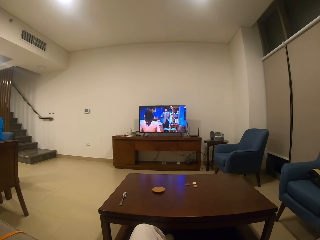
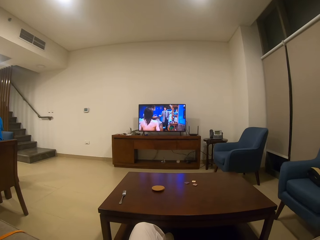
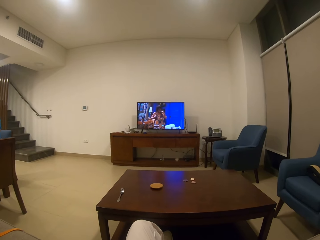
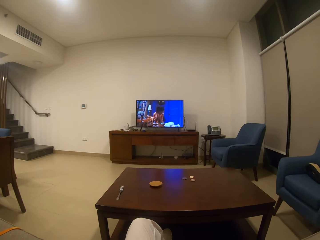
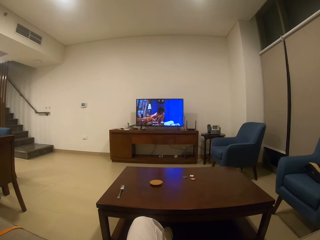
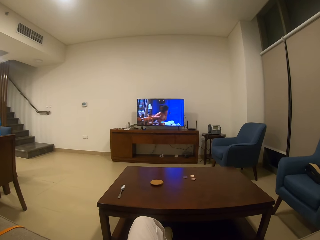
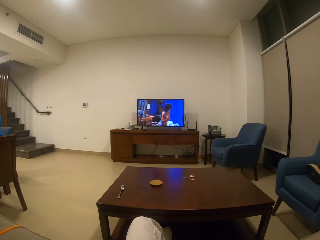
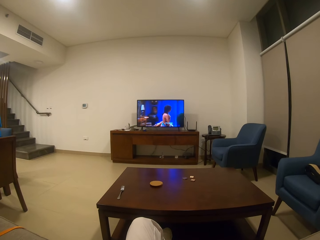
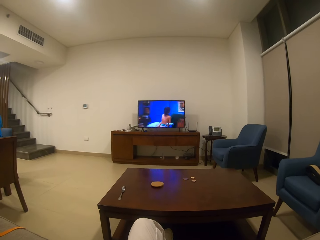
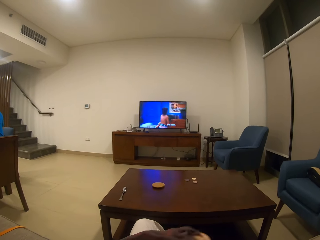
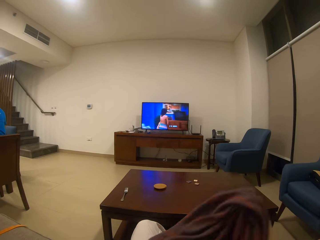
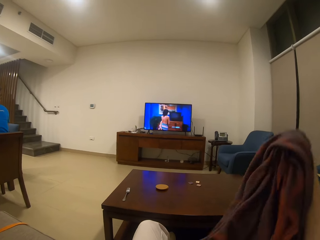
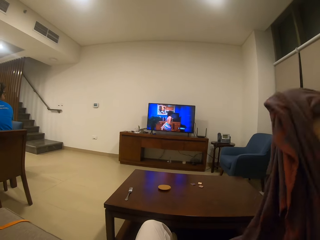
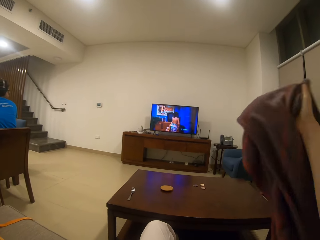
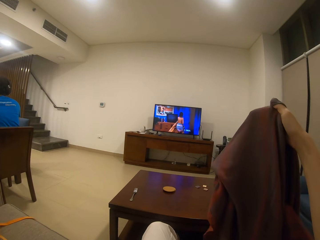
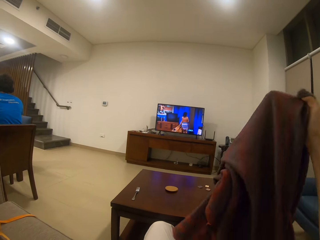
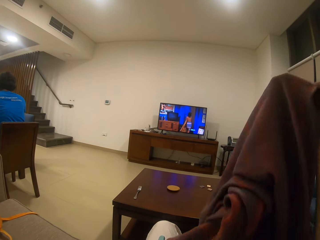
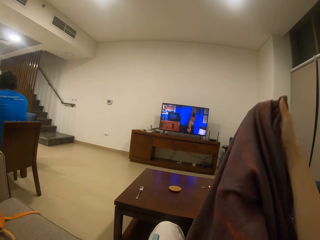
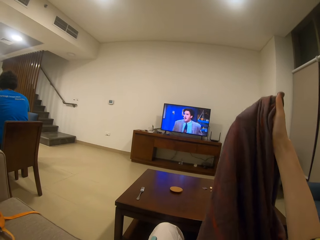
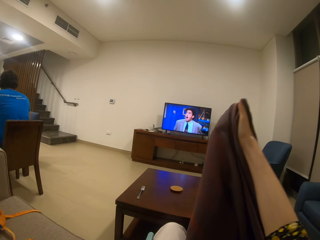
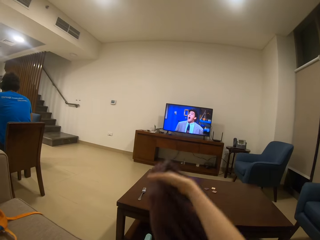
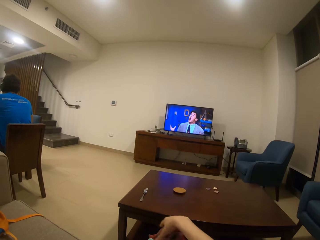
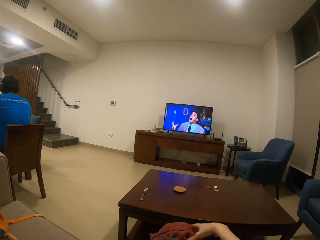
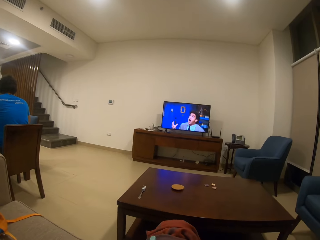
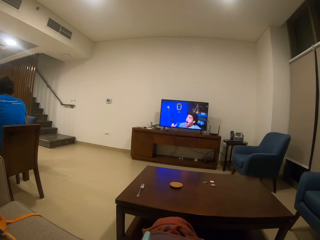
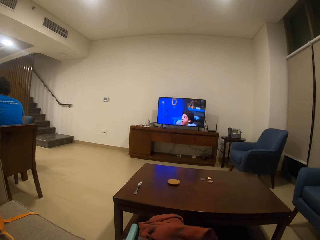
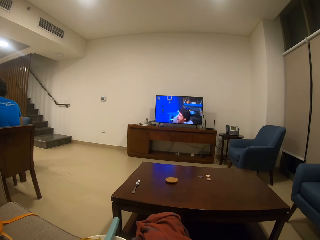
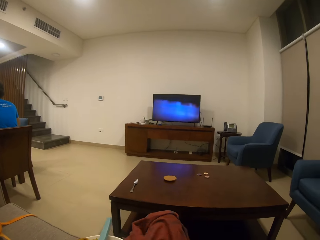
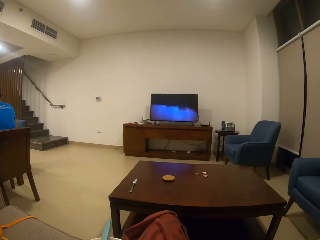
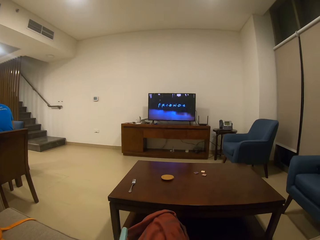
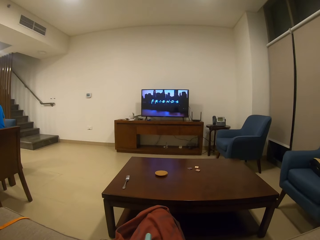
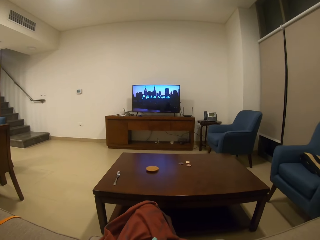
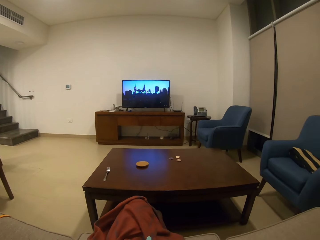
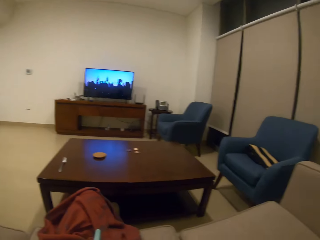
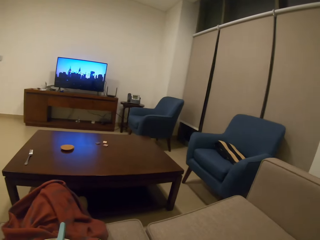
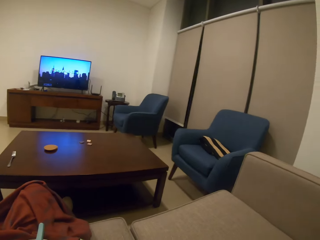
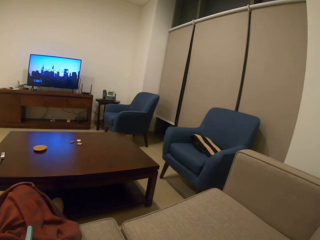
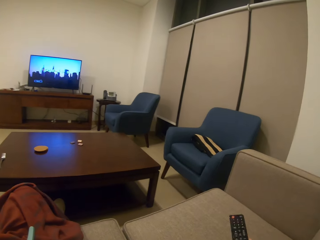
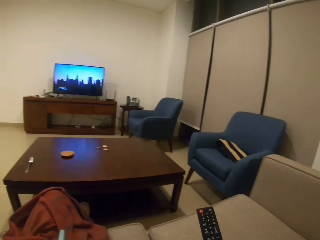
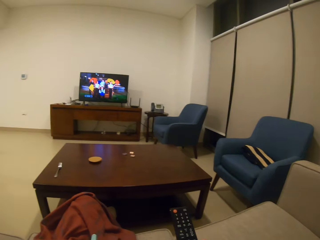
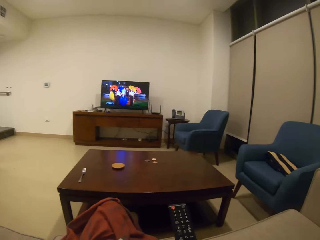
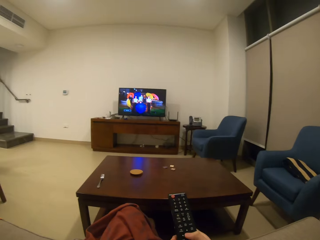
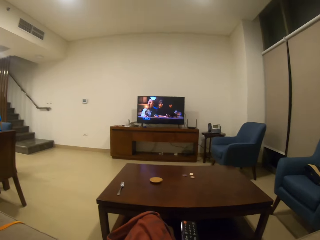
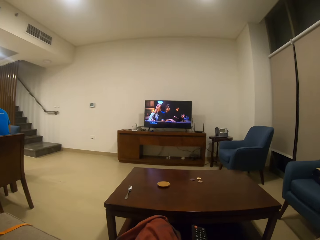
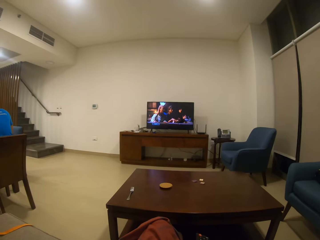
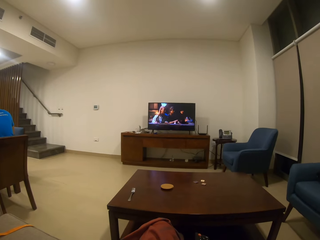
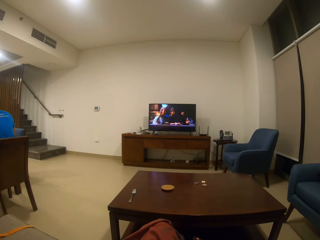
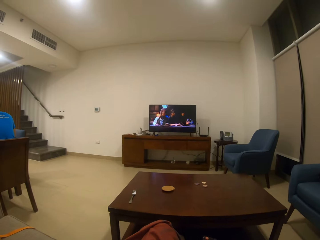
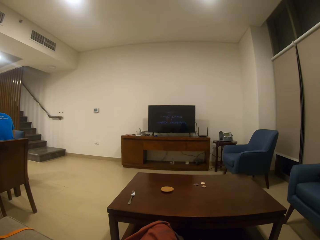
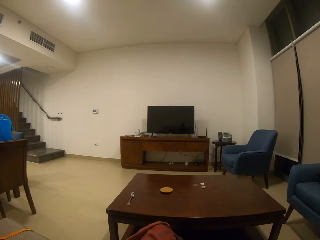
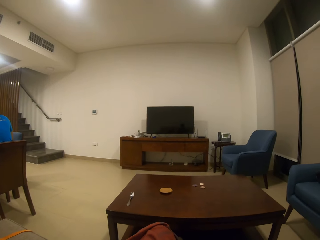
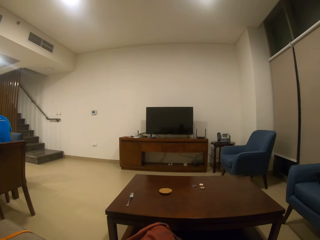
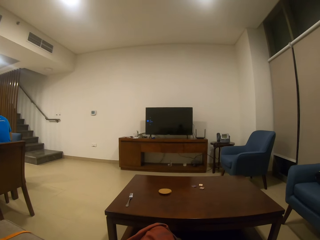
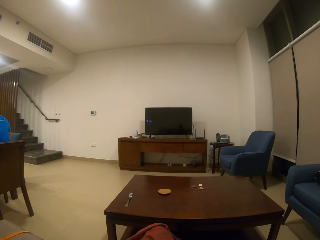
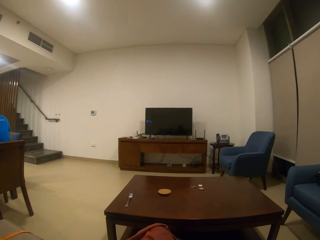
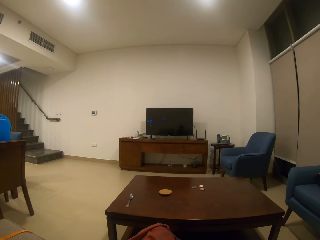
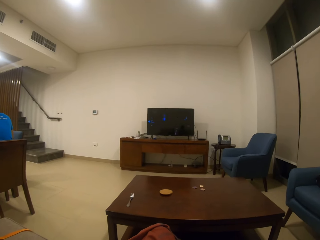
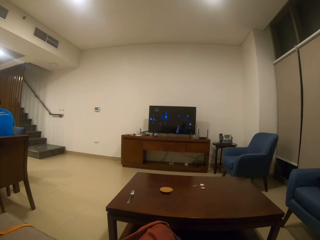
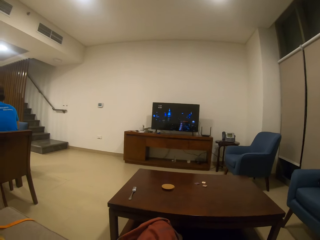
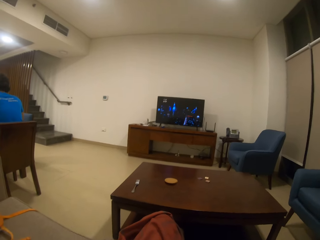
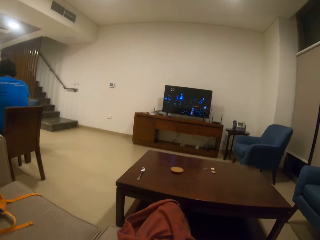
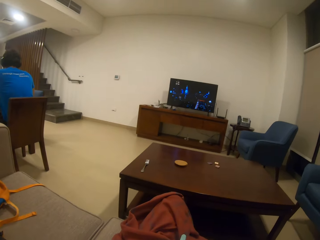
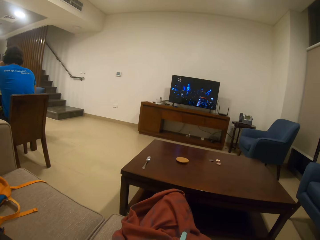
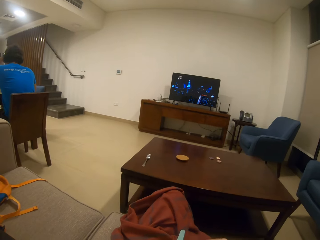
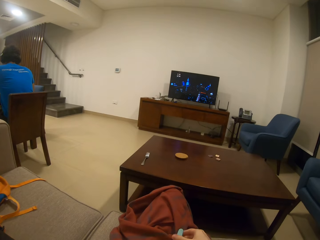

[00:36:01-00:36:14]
The camera wearer lifts the clothing. They watch the television. They press the remote.

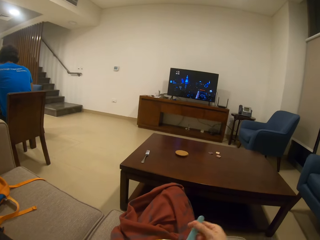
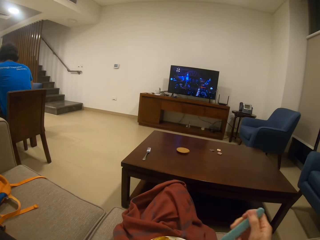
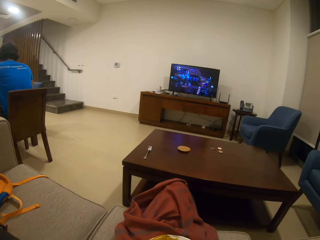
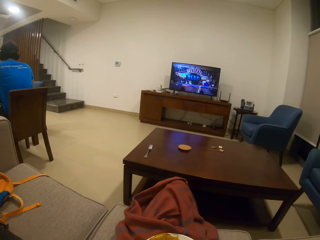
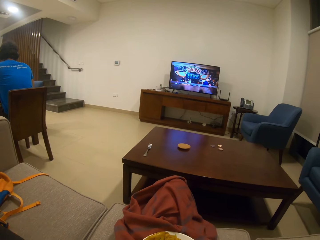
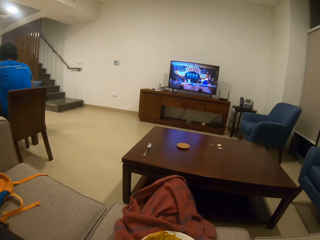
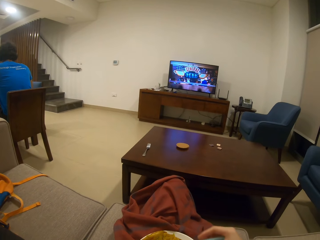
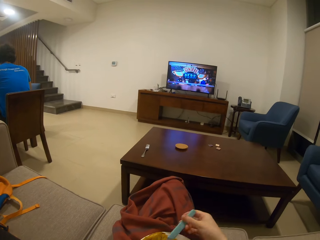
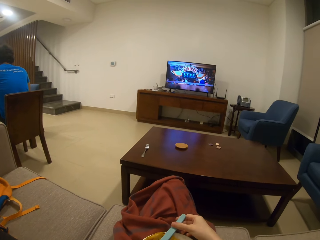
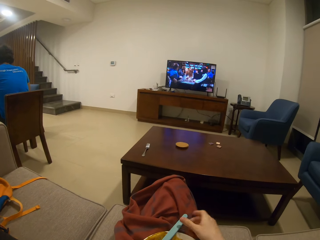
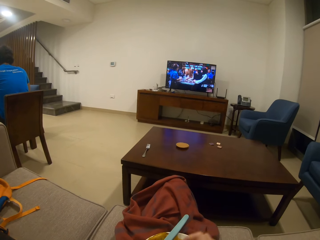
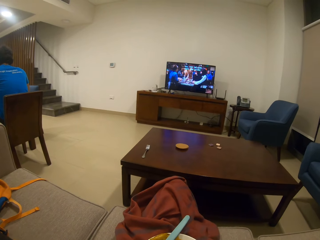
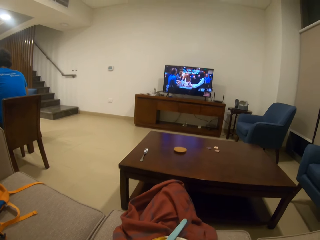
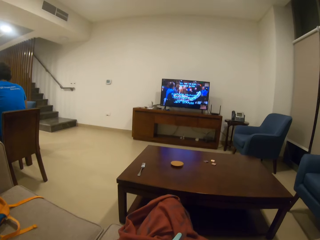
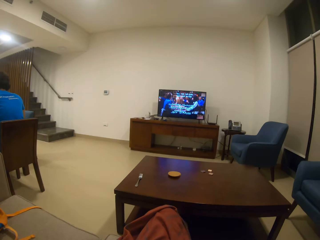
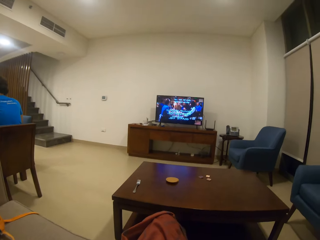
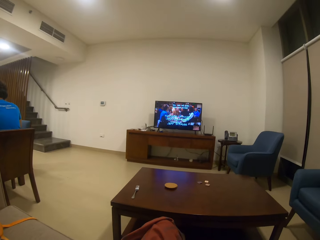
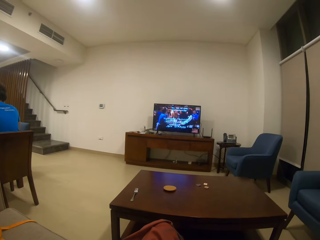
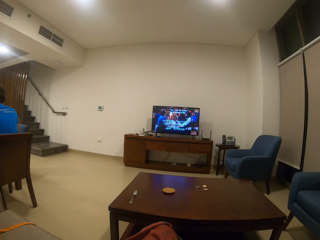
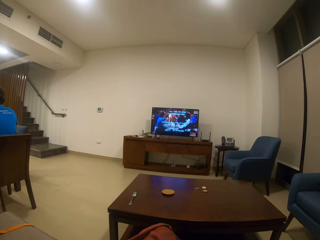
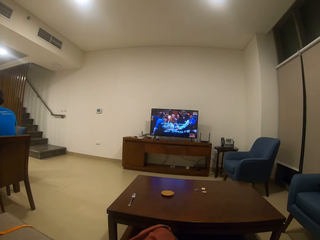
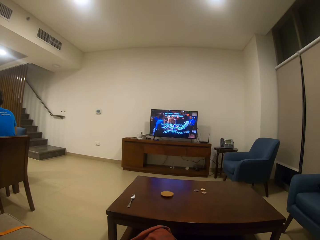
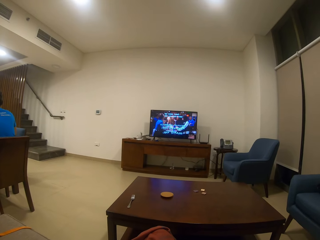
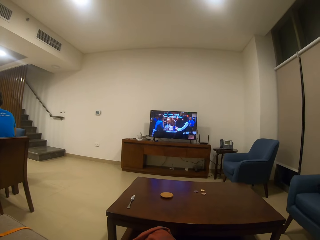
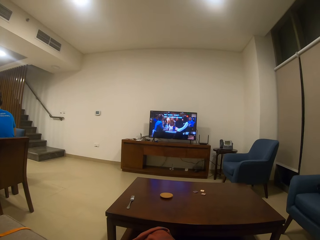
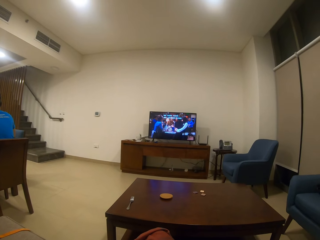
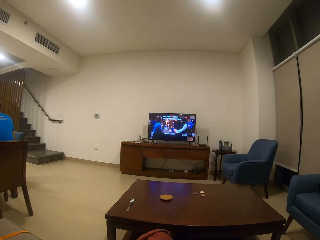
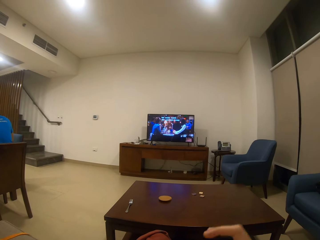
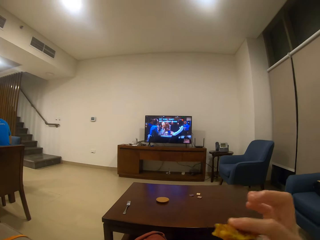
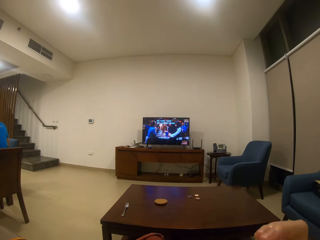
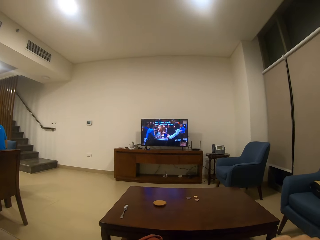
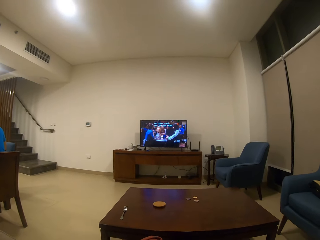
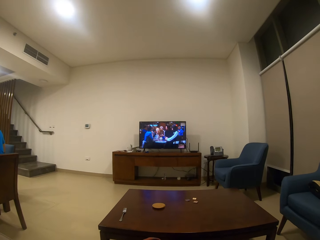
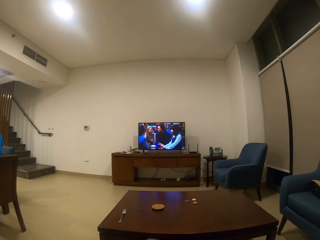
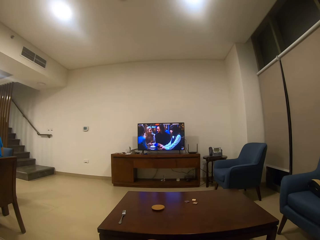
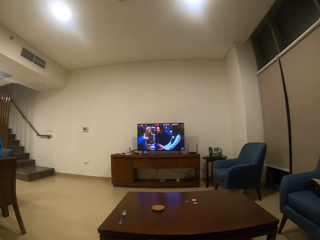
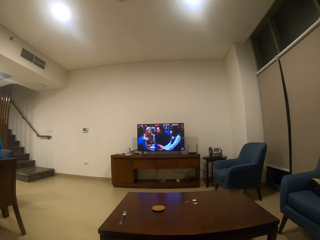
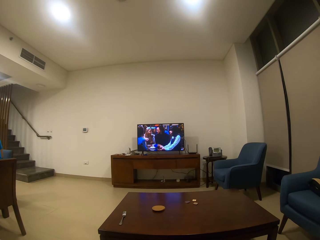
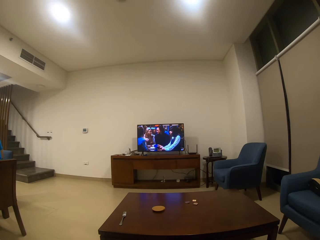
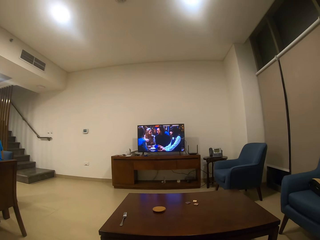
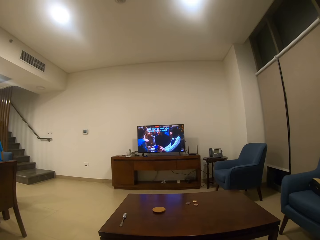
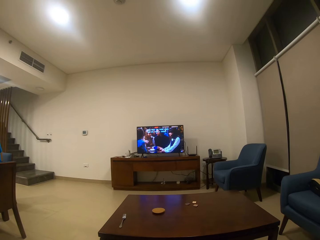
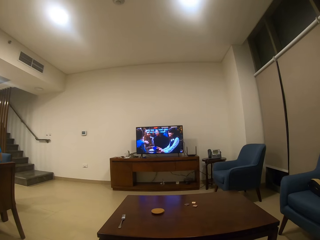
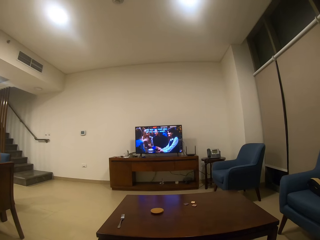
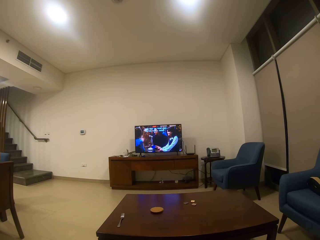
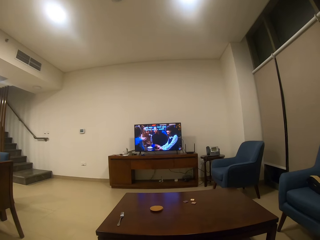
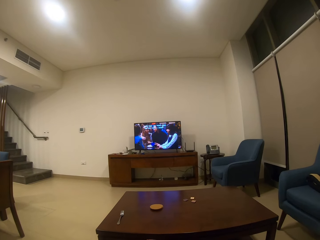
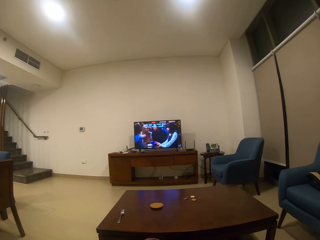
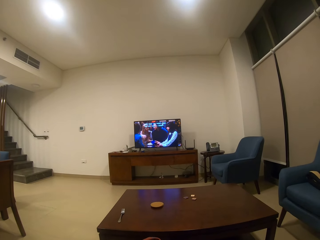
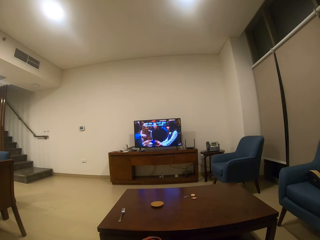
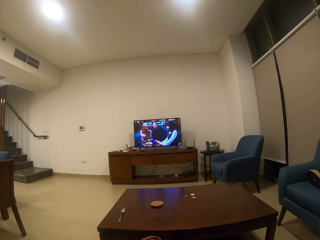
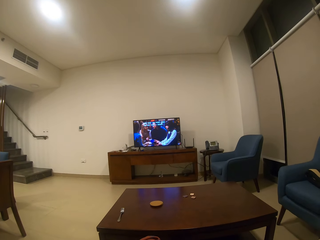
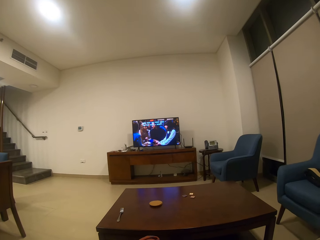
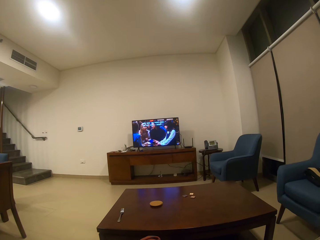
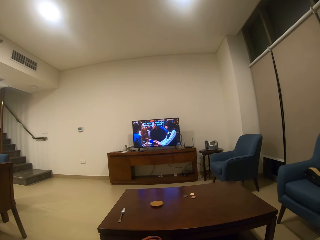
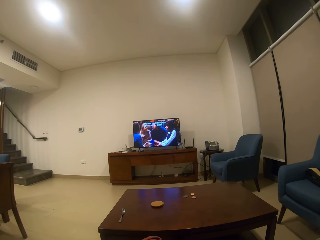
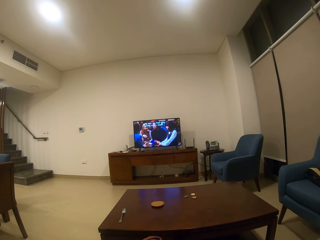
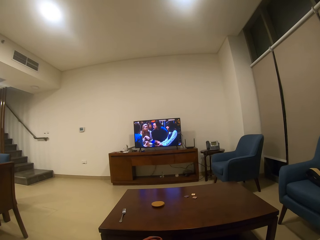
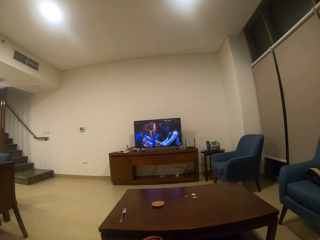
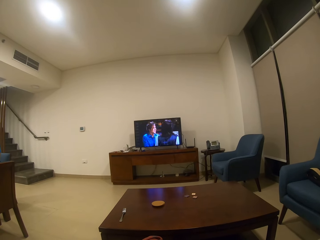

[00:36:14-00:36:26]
The camera wearer raises a hand. They eat from the plate. They watch the television.
